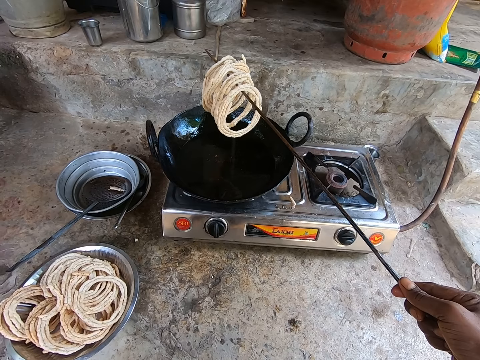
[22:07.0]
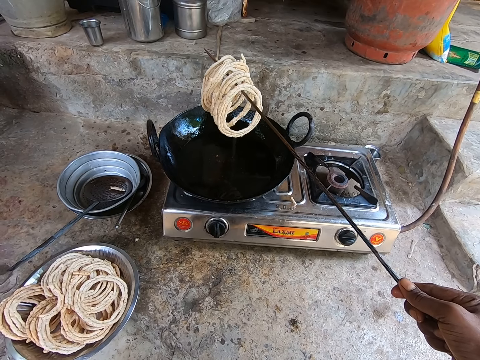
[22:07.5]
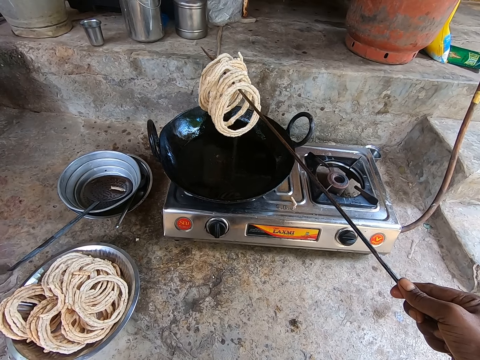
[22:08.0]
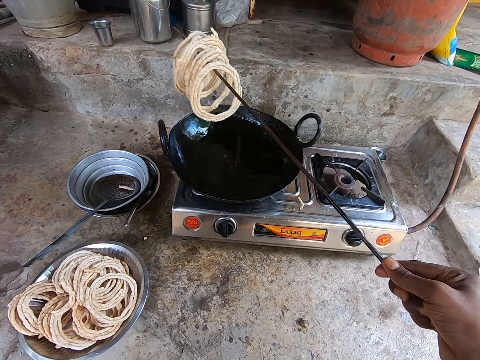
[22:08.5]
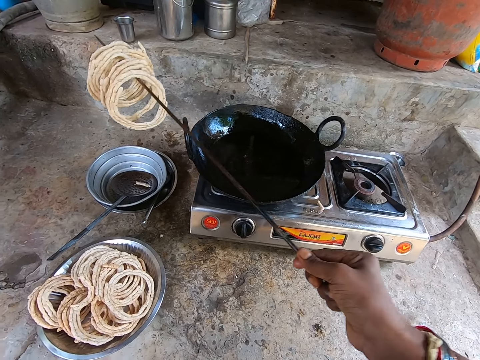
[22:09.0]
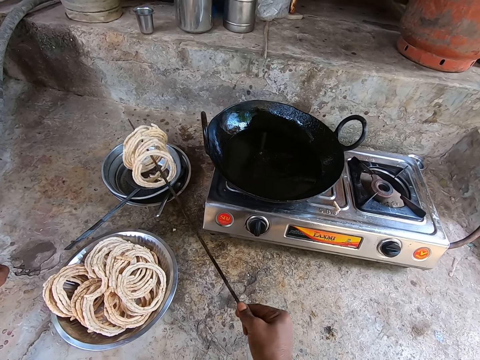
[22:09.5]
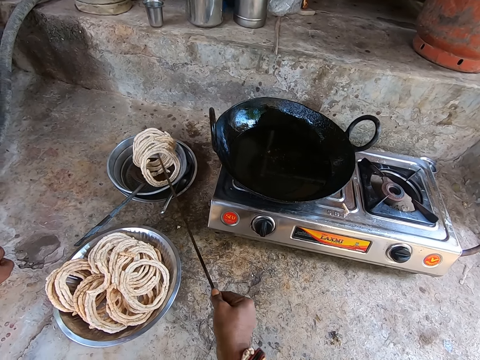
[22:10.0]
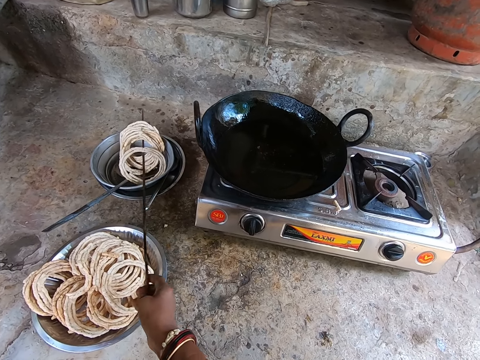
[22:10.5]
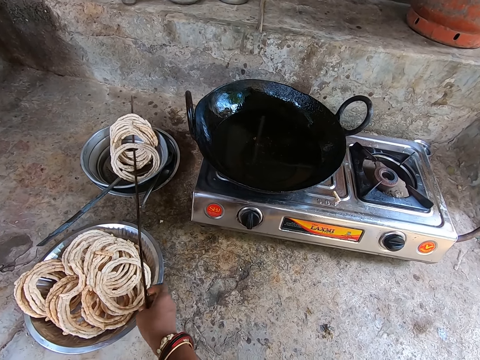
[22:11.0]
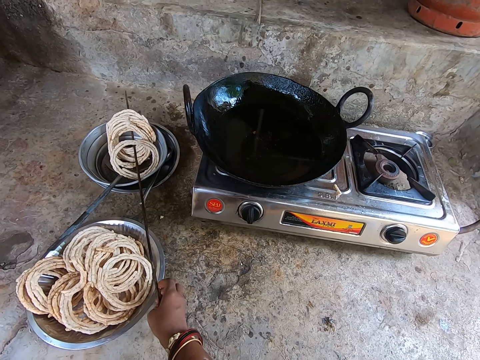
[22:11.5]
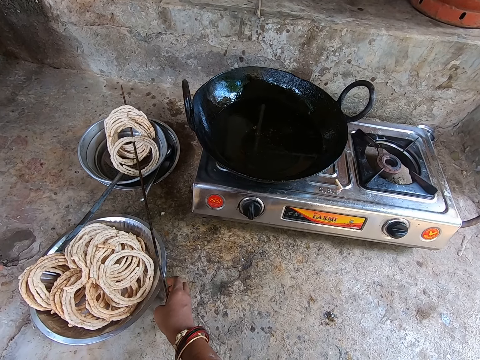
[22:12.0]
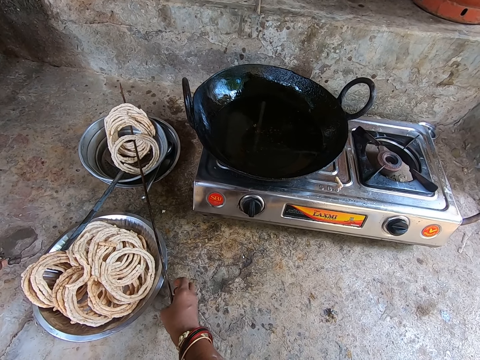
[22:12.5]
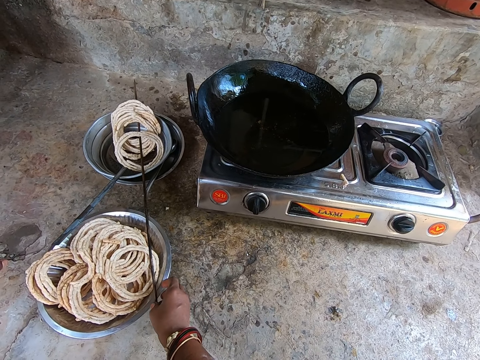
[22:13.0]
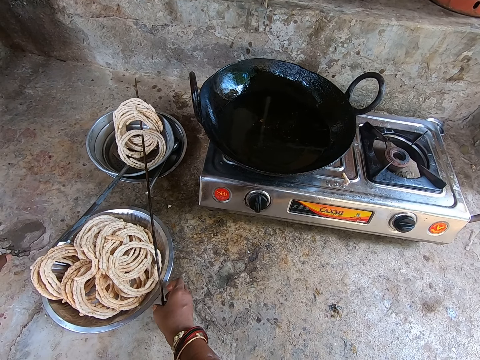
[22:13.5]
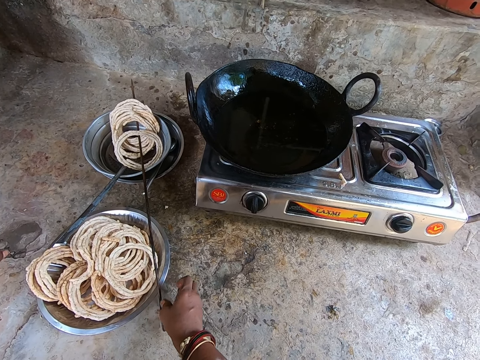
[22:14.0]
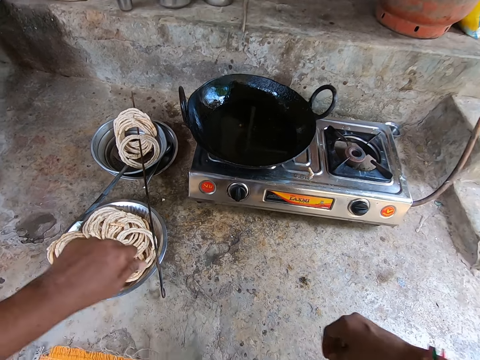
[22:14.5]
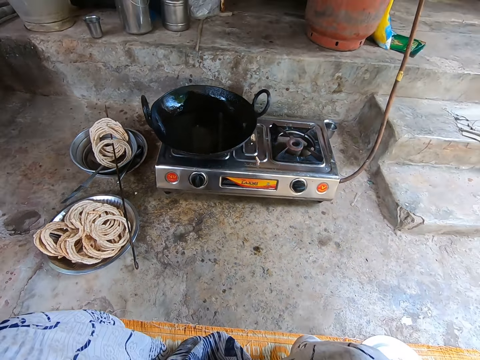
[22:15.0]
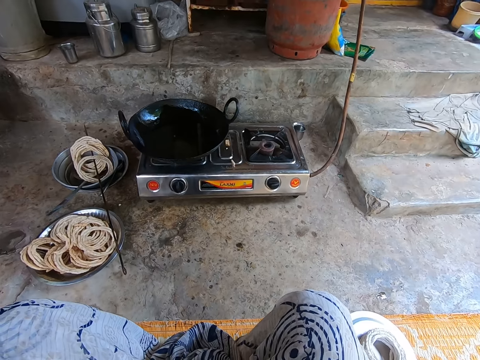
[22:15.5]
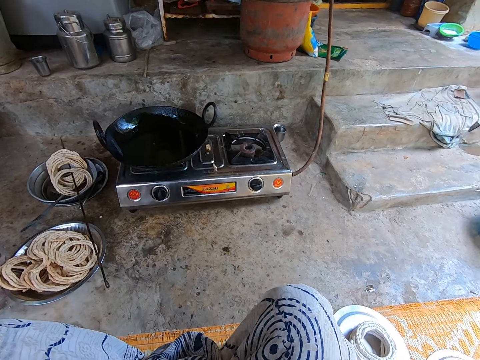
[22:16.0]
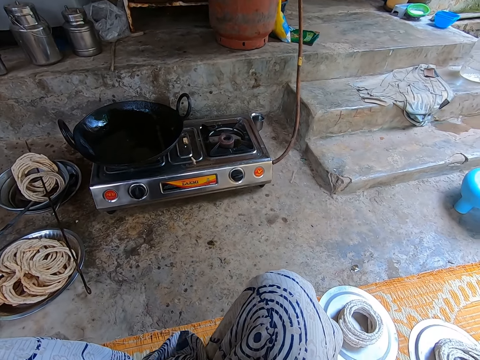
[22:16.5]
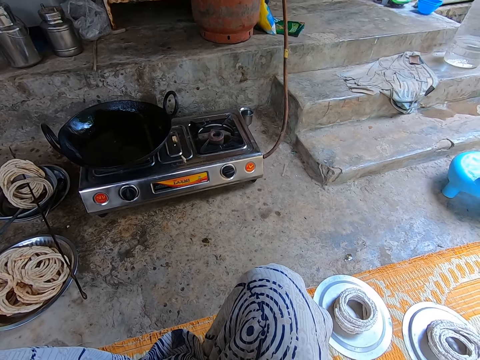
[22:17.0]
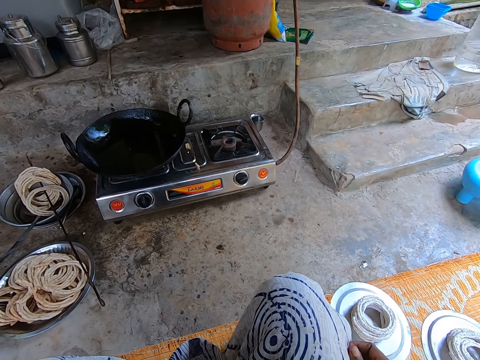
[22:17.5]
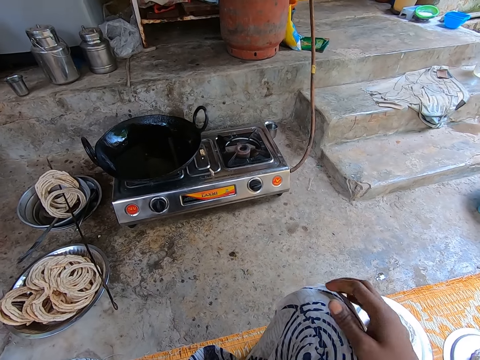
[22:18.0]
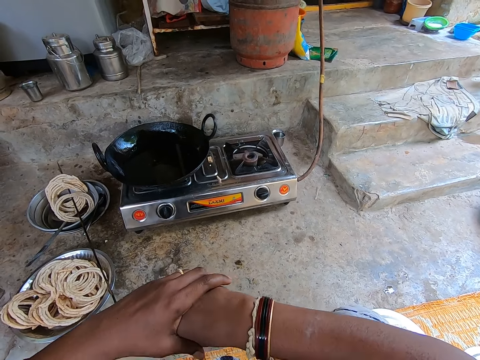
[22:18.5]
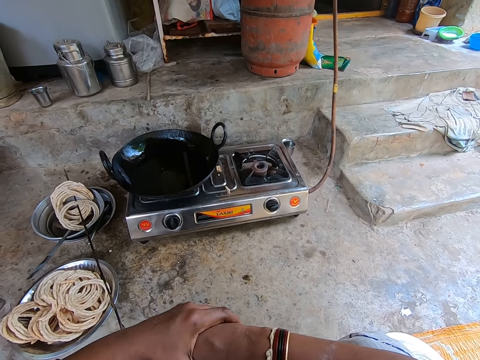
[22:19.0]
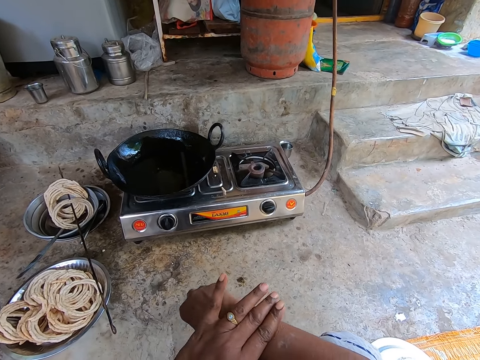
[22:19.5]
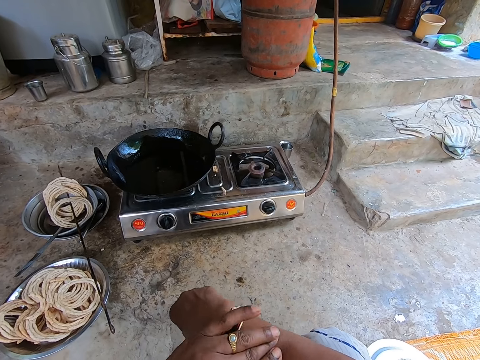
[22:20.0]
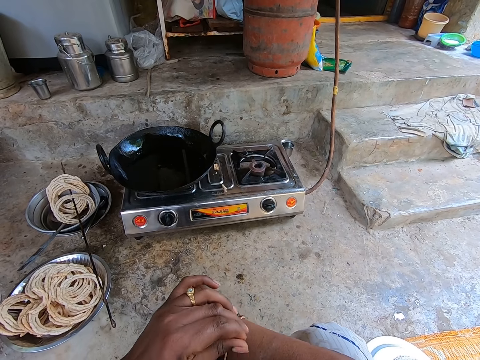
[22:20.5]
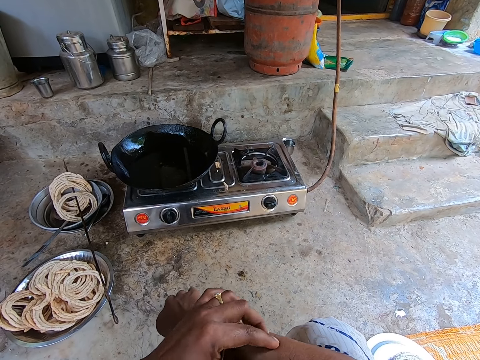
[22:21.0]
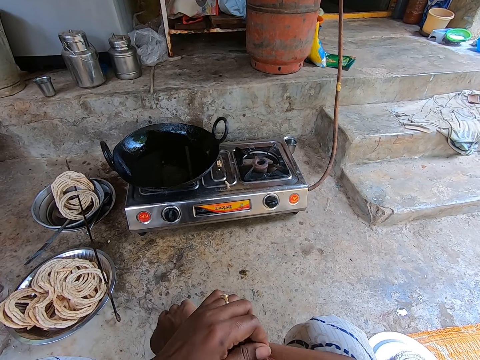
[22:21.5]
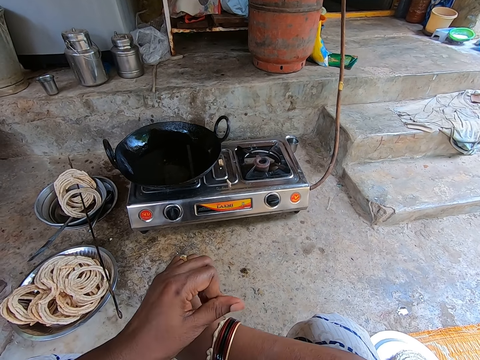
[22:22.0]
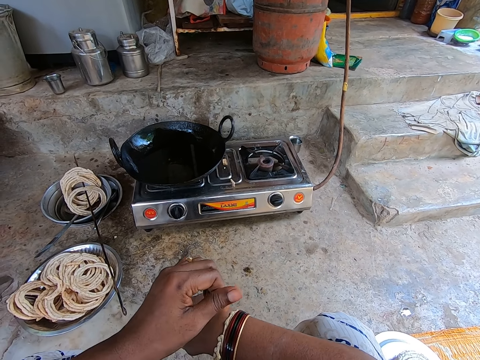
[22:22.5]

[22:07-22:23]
The camera wearer places the dough rings in the tray or bowl. They adjust the turner hook on the tray. They look around. They hold the hands together. They rub the right hand.

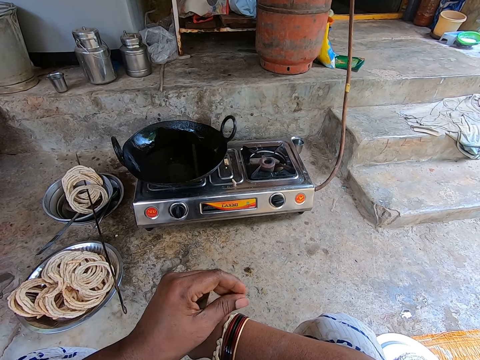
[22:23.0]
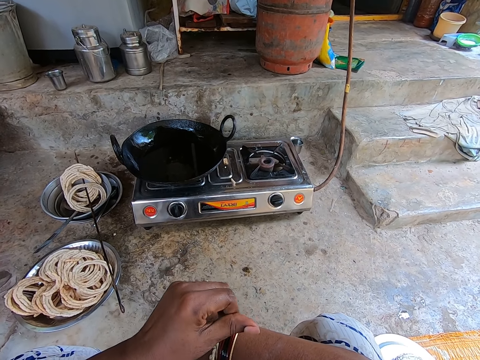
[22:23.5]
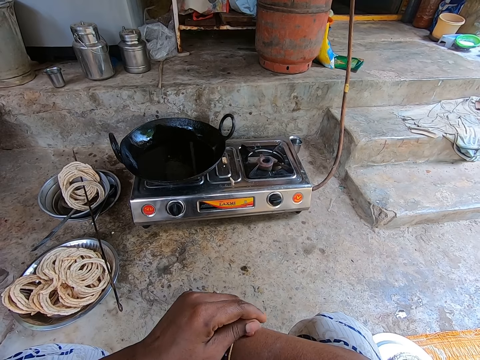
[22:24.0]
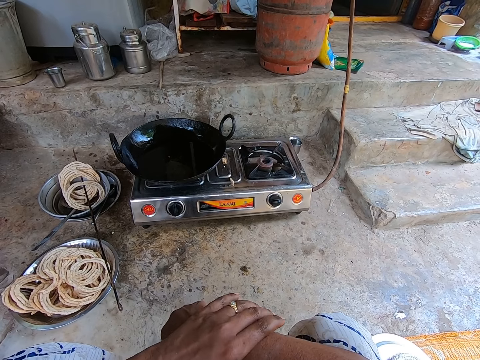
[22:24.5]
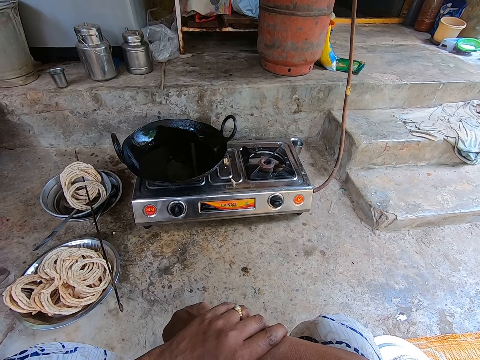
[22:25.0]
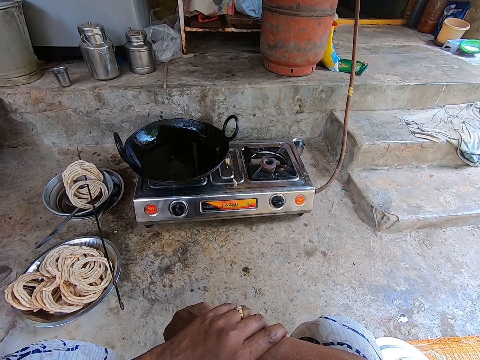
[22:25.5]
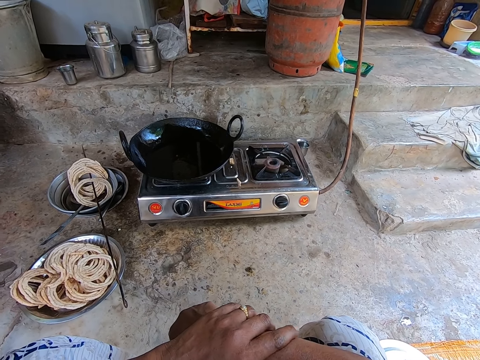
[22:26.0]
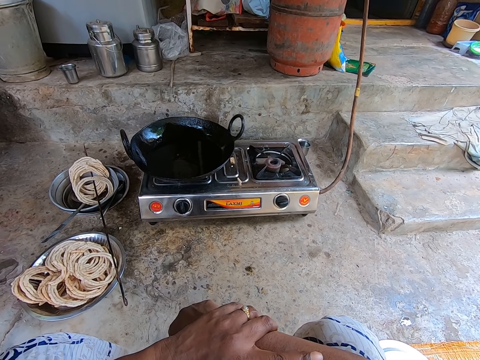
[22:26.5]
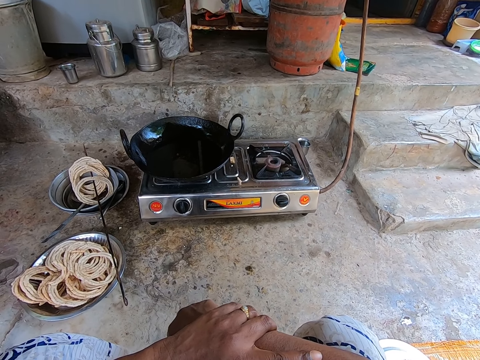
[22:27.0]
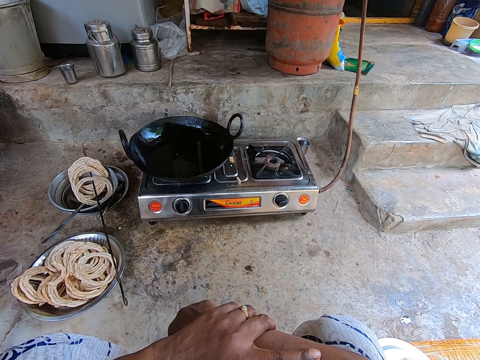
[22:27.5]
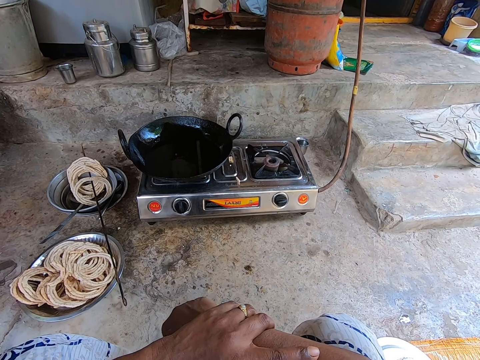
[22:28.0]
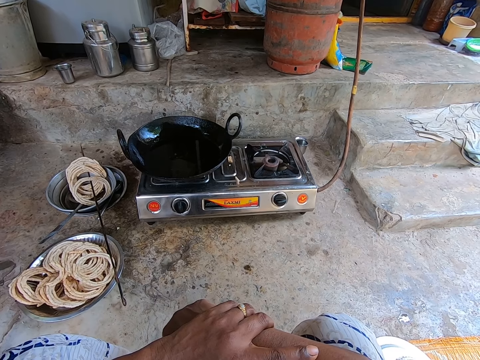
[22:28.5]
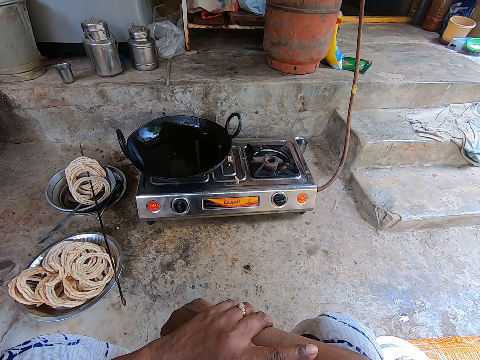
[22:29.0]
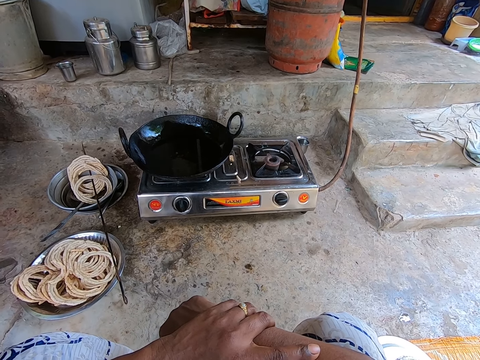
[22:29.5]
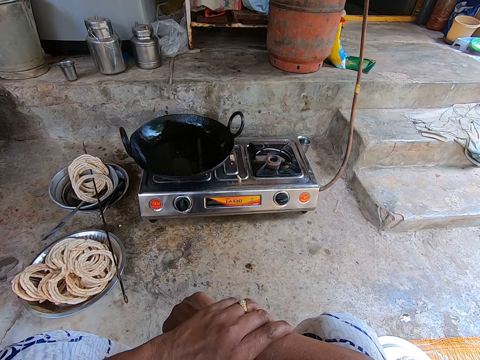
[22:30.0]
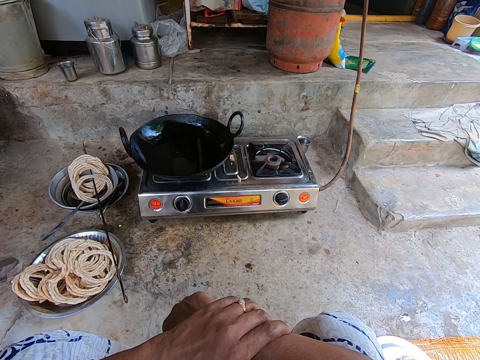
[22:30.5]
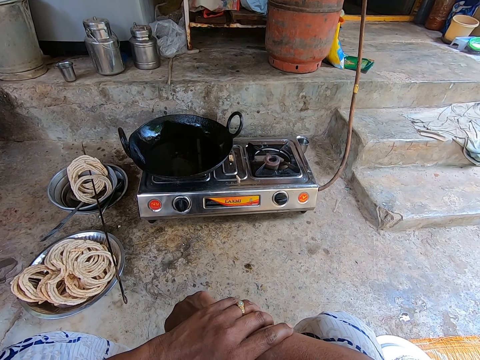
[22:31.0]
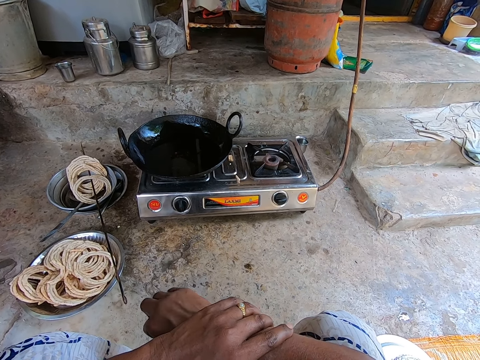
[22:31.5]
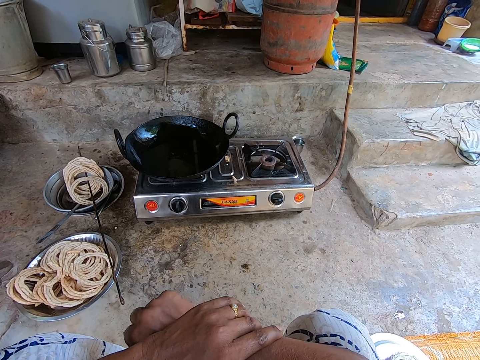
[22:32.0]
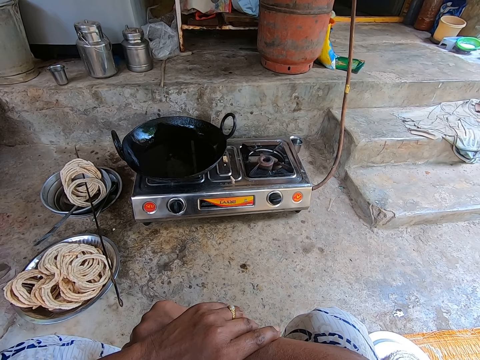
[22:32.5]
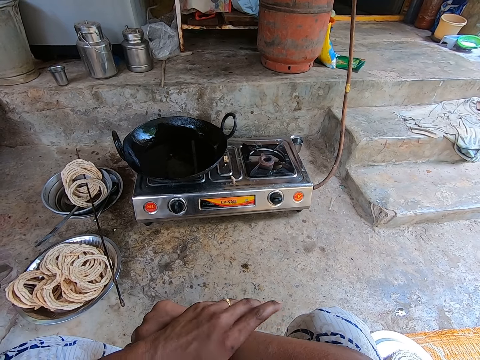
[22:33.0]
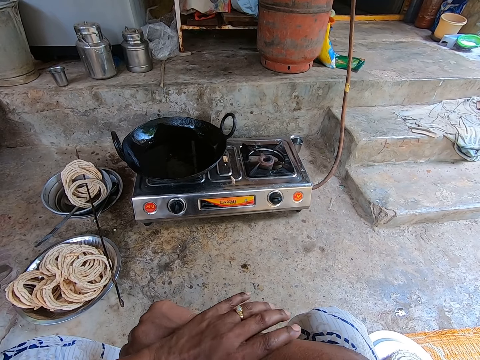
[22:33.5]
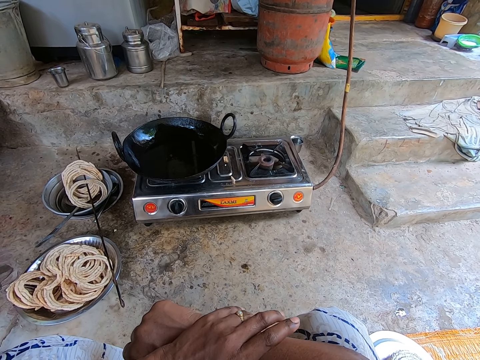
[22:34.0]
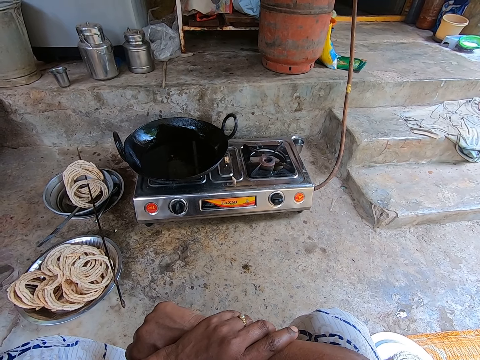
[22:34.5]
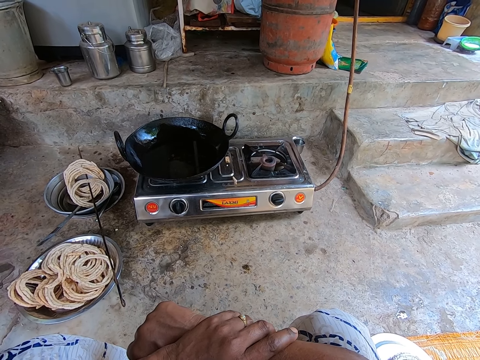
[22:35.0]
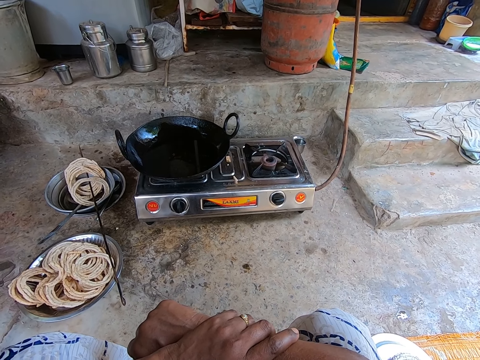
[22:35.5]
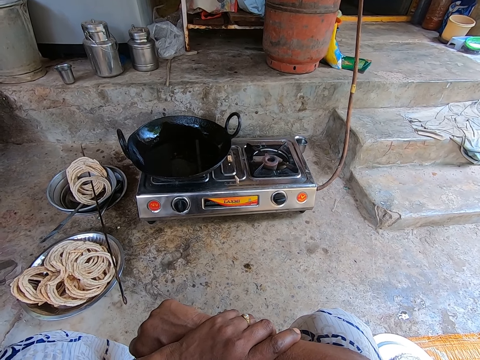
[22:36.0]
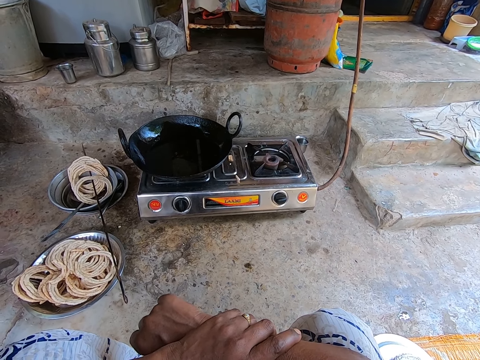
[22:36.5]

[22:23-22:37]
The camera wearer holds the hands together. They look around.
